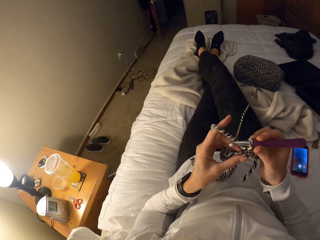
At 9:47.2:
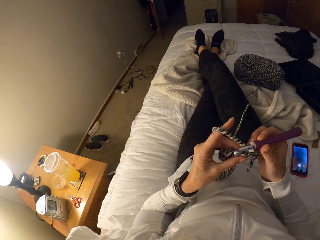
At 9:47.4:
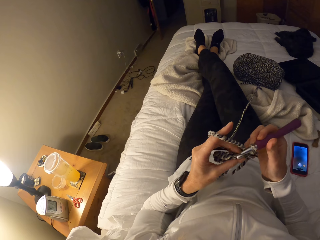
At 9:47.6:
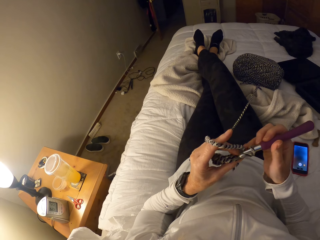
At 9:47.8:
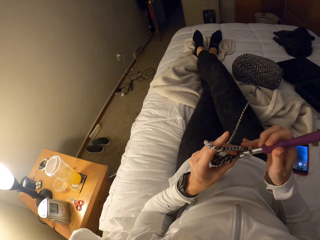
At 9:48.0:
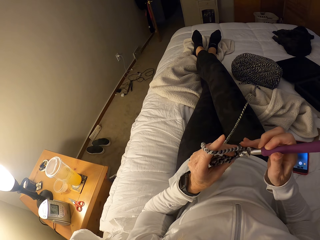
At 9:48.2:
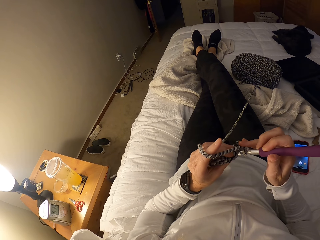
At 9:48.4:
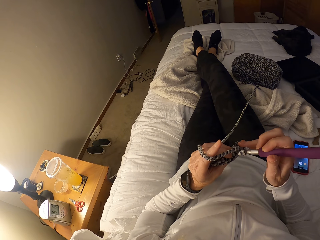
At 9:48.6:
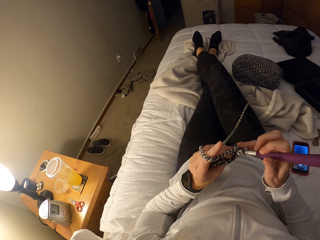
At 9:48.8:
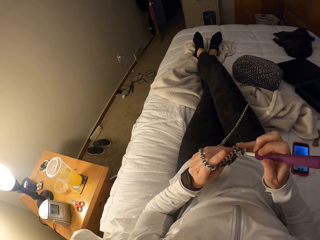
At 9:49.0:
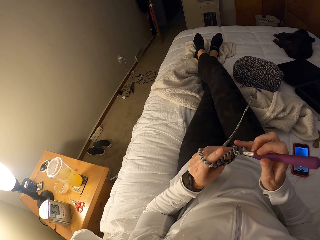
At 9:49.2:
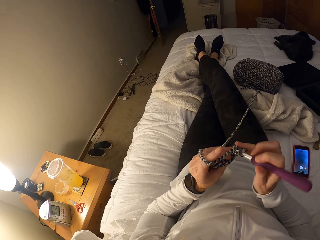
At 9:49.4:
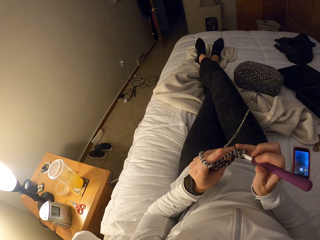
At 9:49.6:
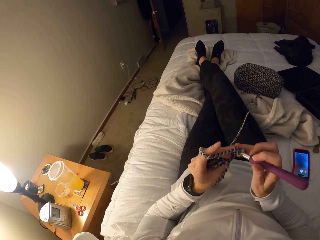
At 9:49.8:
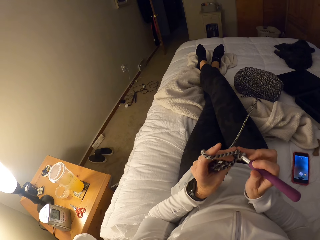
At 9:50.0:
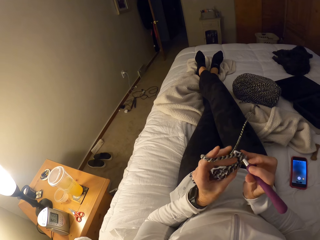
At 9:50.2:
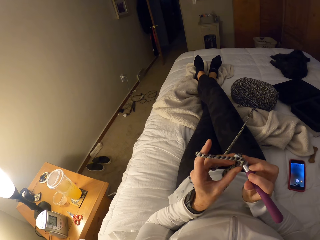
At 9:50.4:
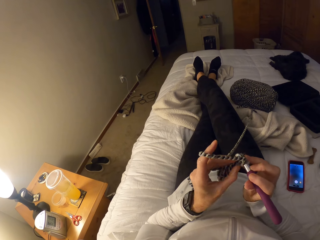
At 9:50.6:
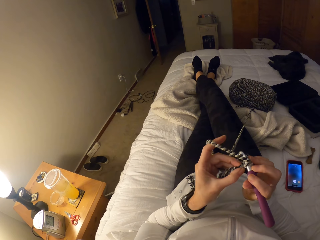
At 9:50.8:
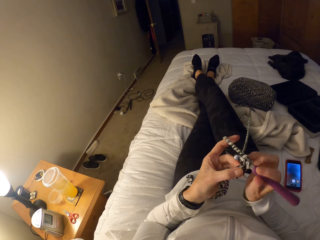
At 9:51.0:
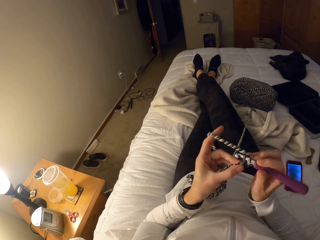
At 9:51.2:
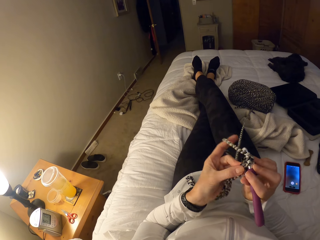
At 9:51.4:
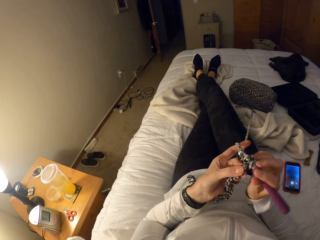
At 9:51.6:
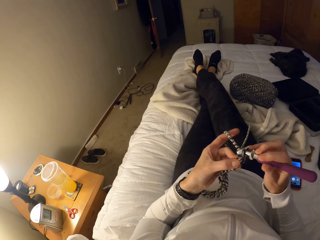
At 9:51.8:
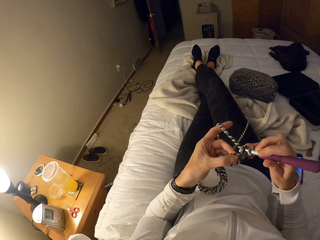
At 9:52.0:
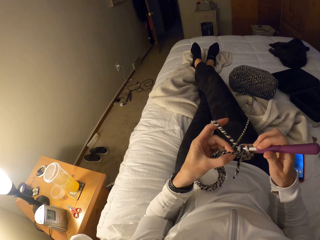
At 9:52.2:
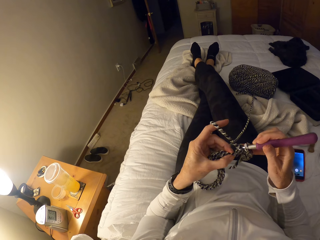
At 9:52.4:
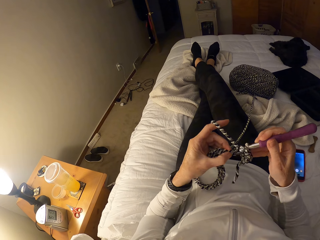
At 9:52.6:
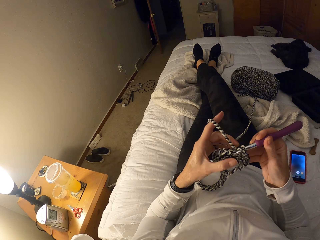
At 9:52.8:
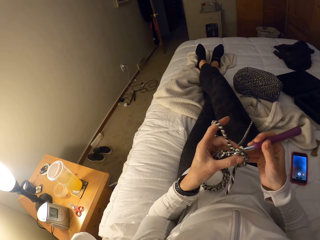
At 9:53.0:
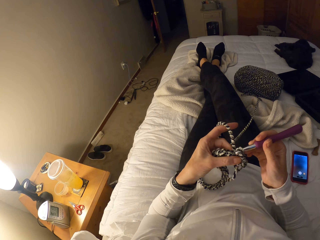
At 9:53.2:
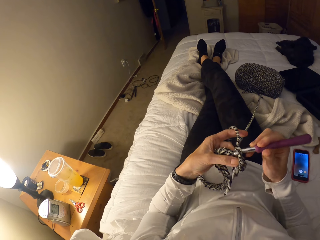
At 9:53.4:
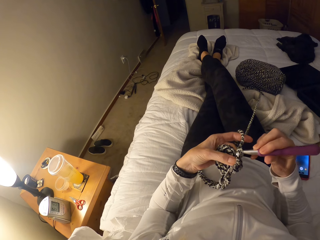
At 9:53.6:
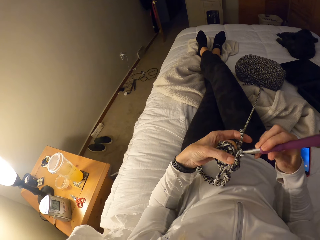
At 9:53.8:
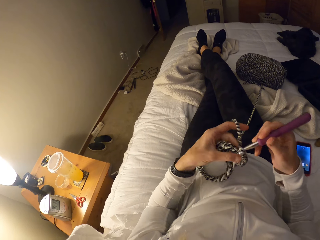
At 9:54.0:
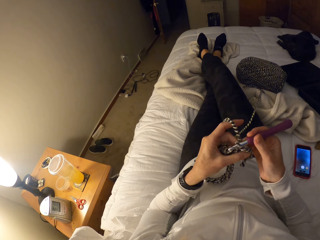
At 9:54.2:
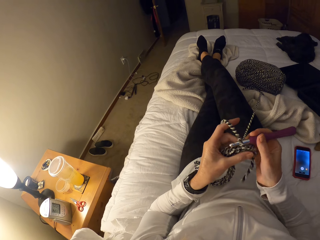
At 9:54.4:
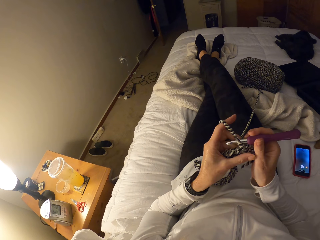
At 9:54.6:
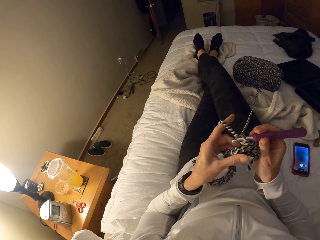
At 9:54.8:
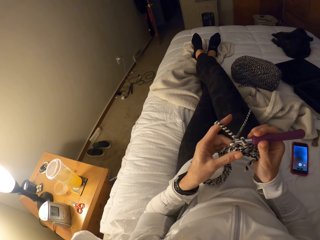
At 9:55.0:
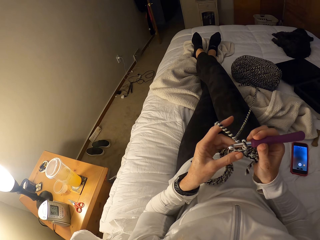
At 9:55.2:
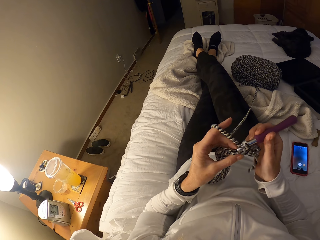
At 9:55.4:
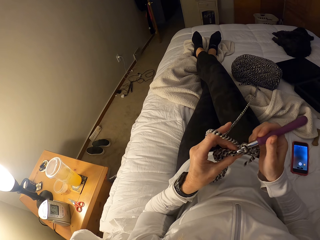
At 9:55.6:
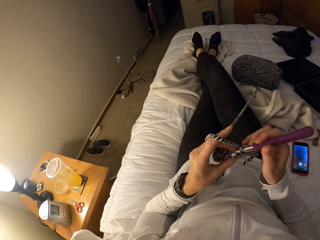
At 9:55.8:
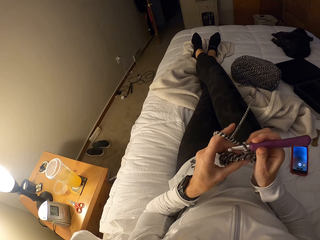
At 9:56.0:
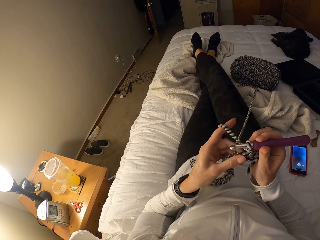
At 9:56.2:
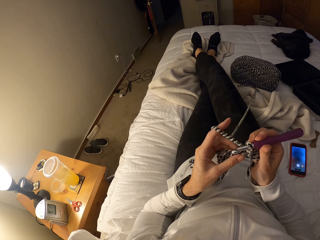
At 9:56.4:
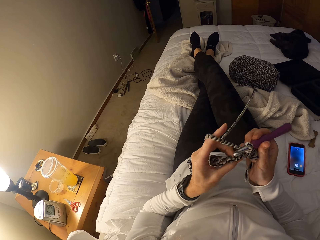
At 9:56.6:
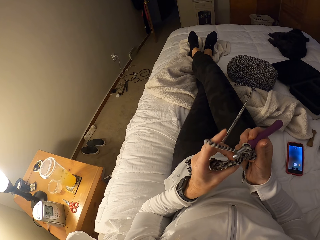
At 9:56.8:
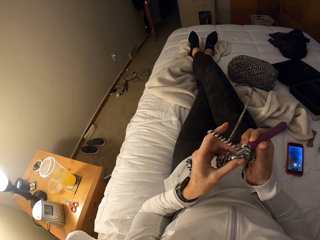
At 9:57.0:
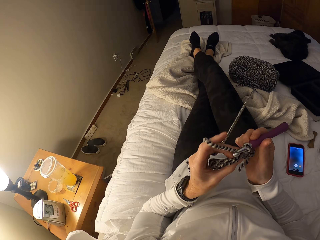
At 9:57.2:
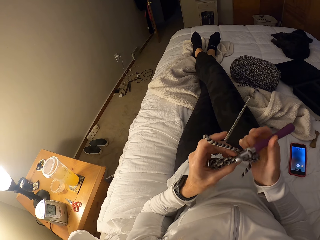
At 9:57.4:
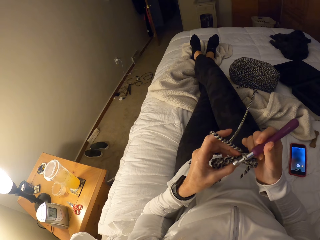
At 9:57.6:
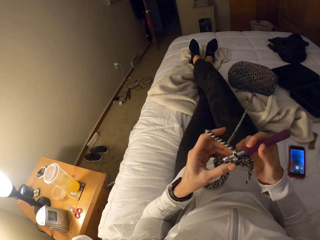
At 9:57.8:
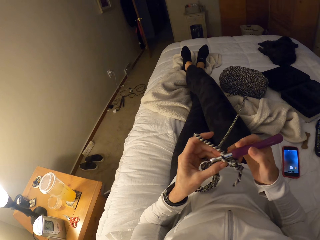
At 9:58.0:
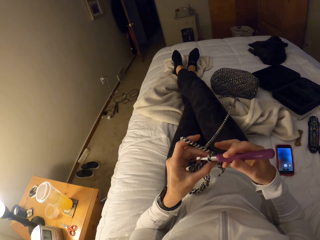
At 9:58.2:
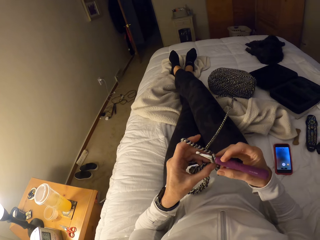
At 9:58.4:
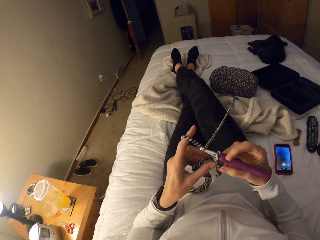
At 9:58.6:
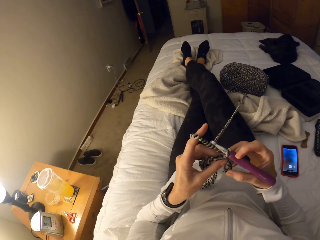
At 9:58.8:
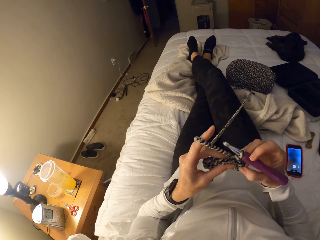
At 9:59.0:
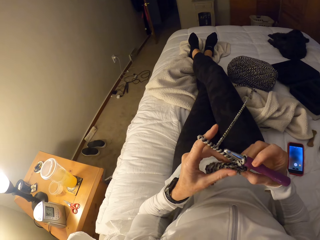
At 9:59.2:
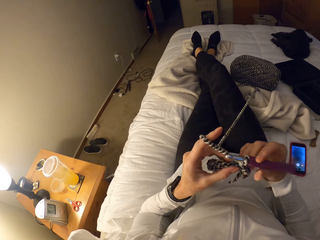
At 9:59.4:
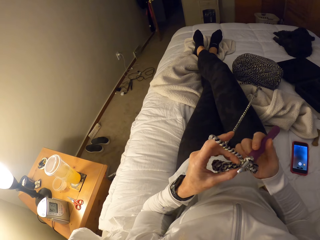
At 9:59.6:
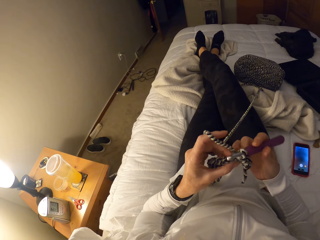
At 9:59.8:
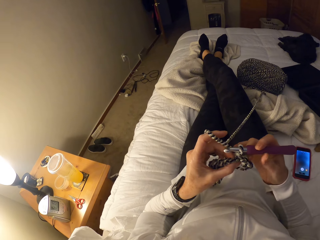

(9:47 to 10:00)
The camera wearer adjusts the crochet with her hands. She holds a fabric. She holds a hook needle.

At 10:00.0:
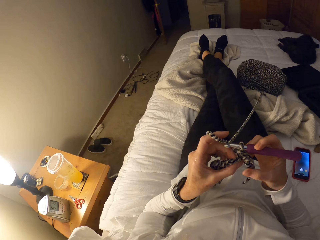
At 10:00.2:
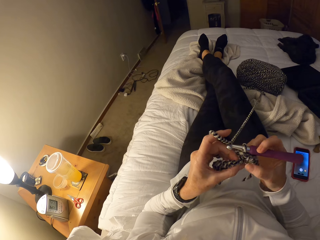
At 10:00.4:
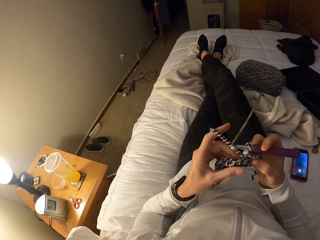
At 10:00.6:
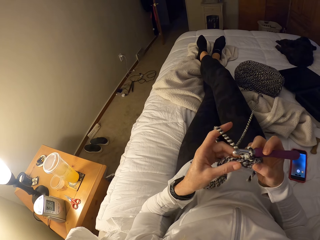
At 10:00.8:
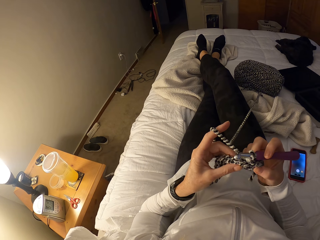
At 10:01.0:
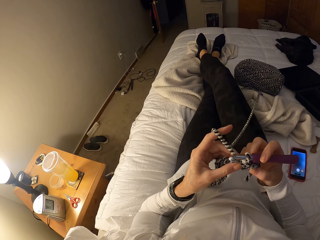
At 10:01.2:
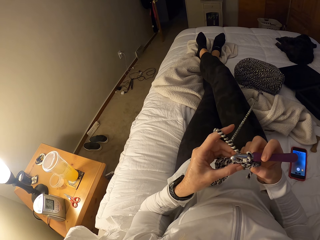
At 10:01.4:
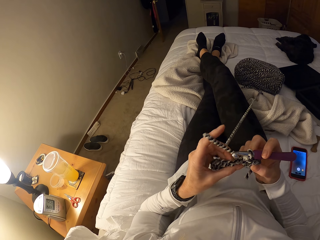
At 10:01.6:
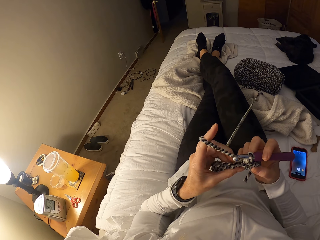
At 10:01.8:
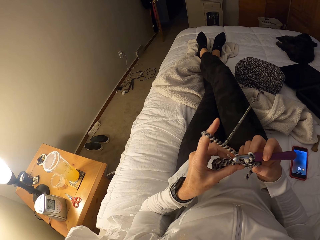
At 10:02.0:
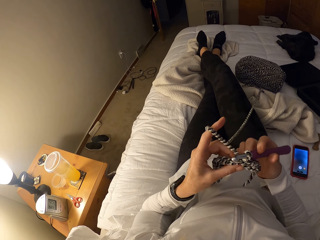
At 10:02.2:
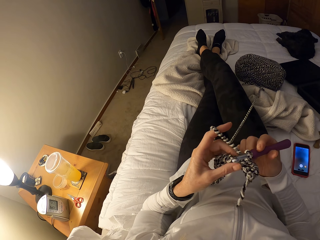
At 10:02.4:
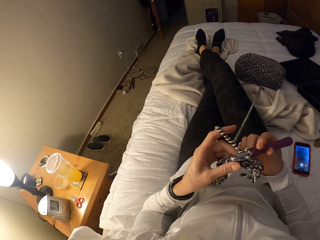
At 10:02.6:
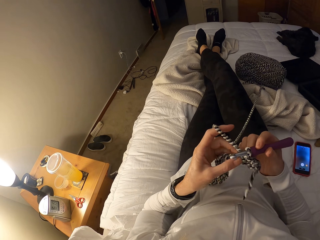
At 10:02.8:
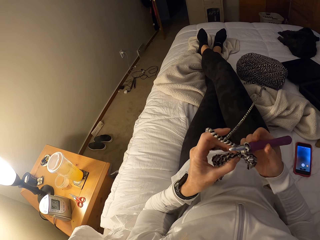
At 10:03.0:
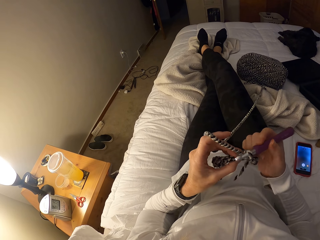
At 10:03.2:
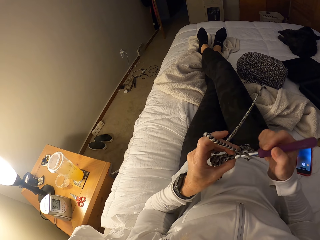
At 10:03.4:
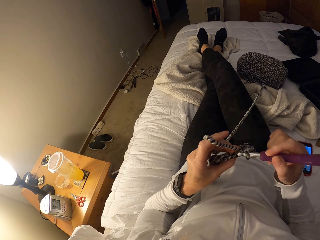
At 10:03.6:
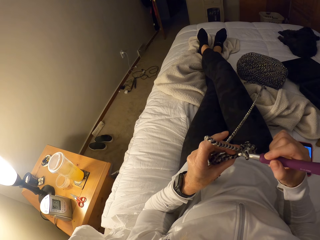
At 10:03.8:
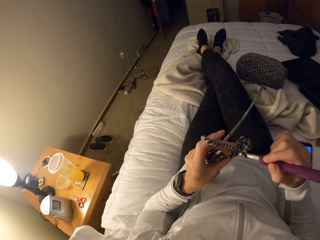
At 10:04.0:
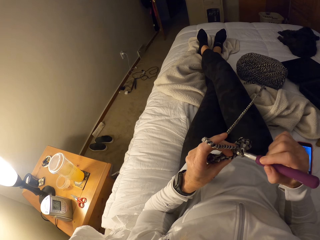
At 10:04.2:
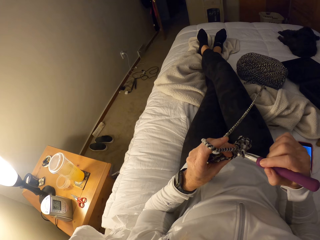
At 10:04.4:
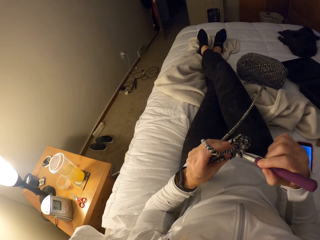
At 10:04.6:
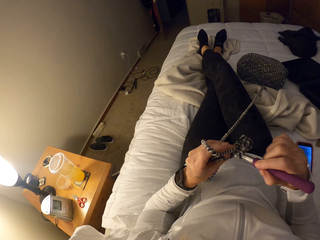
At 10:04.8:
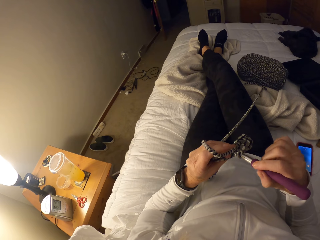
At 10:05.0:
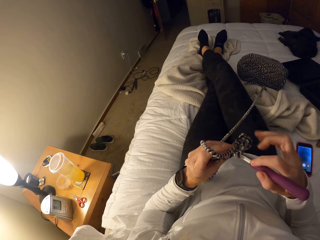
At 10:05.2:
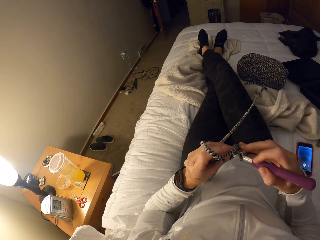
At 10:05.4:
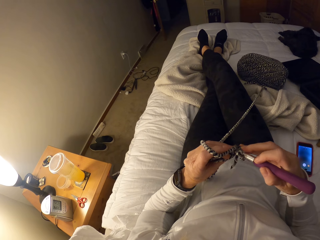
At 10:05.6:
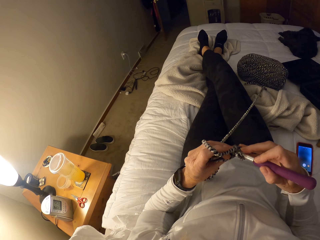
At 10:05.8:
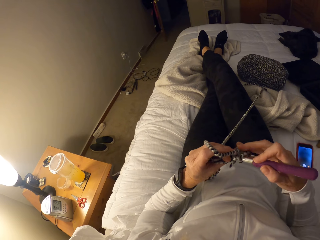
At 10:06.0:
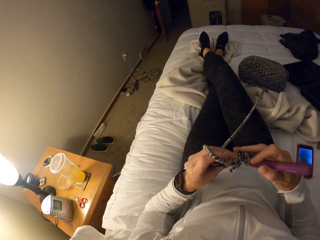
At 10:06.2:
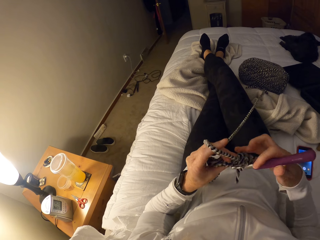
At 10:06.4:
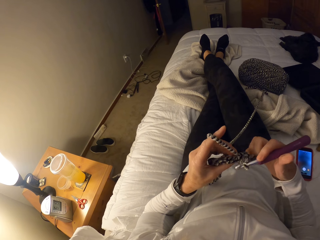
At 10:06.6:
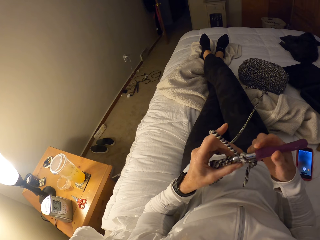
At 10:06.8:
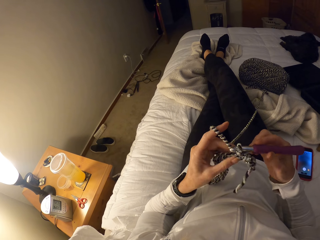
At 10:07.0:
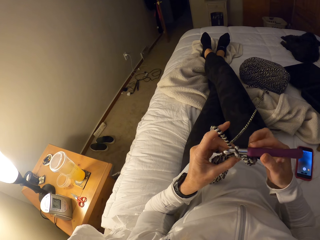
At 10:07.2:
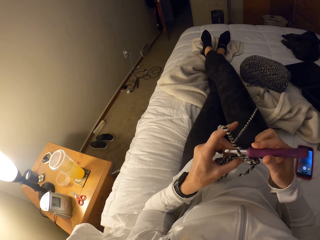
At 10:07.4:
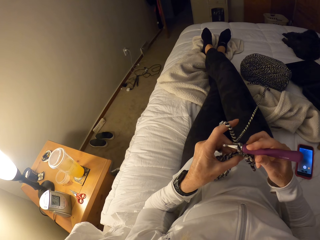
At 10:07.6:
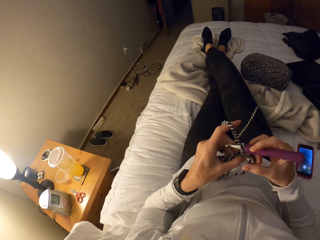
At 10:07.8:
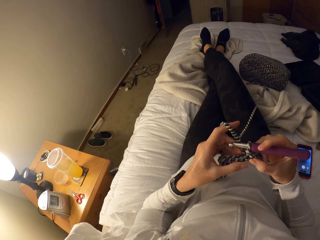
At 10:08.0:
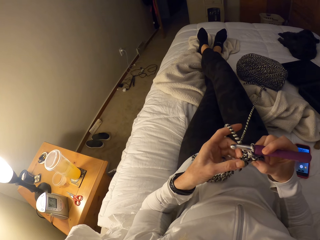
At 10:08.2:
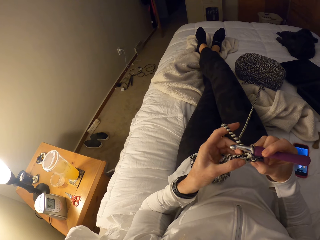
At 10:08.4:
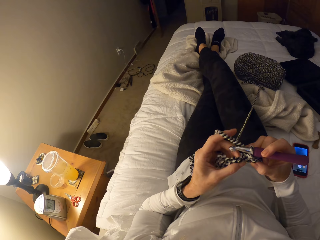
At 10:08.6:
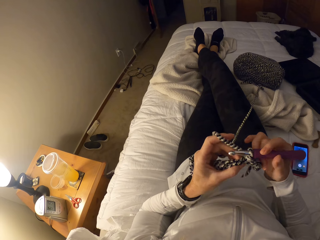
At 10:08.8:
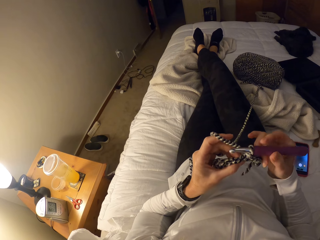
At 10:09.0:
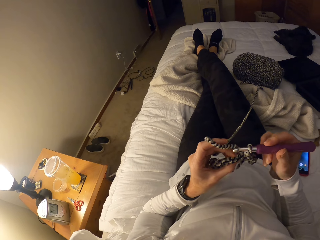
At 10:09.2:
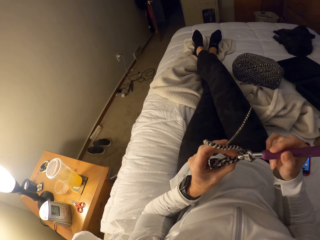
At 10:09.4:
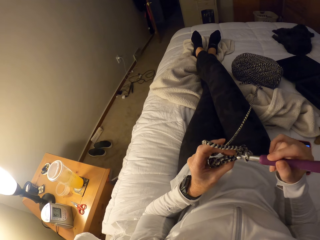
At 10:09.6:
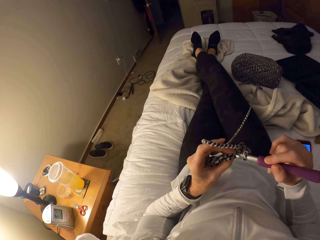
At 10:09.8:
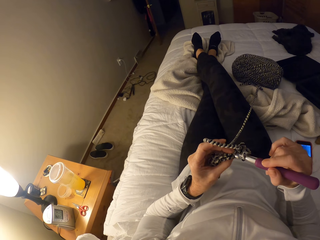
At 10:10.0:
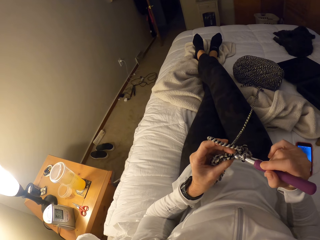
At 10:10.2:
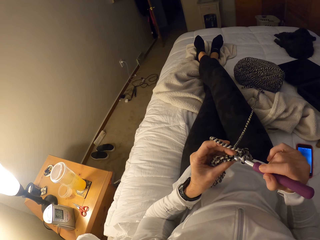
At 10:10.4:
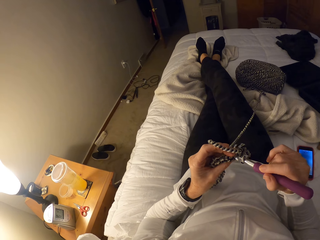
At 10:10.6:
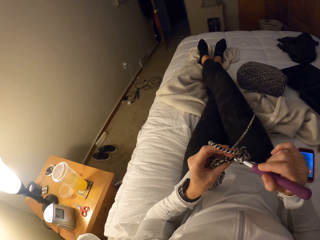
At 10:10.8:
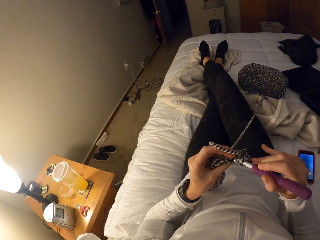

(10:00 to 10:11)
The camera wearer grips a fabric. She crochets with the yarn. She knits the fabric. She holds a hook needle. She adjusts the yarn with her hands. She holds the fabric.
